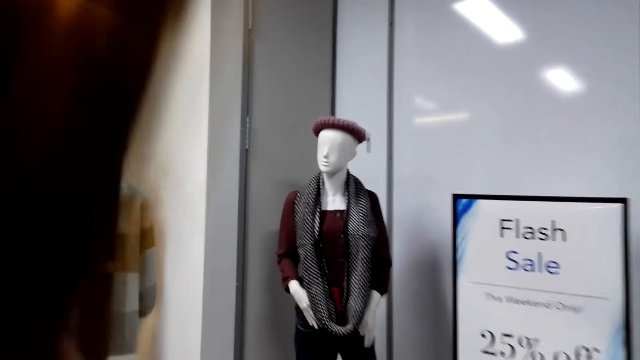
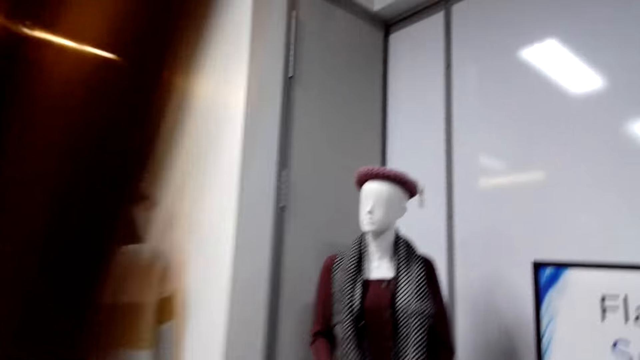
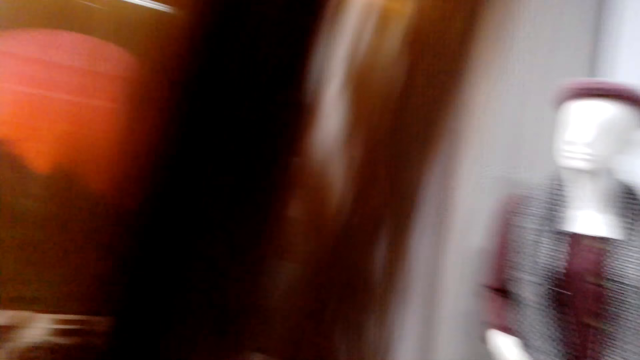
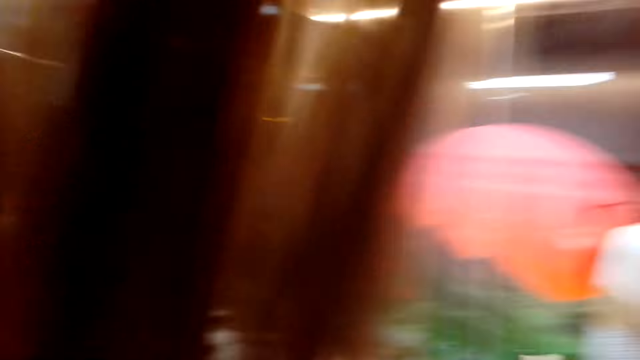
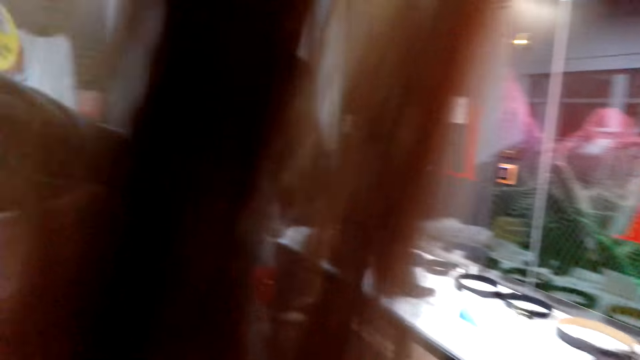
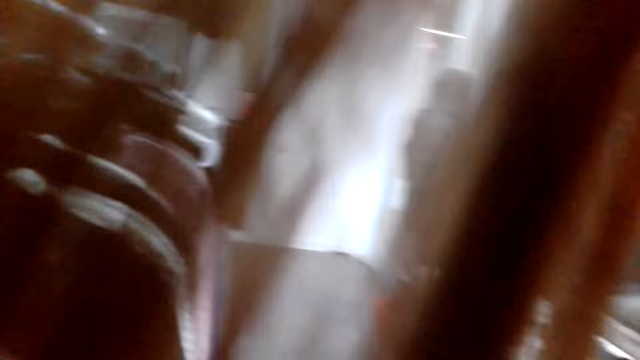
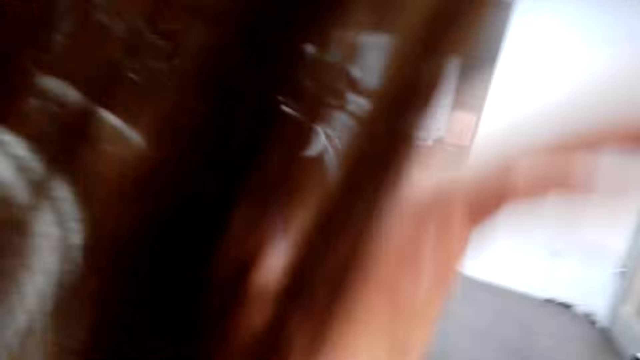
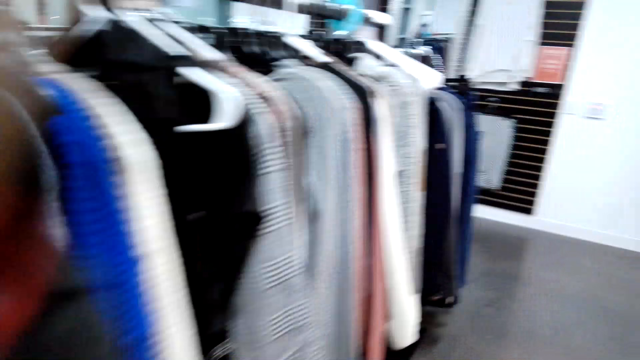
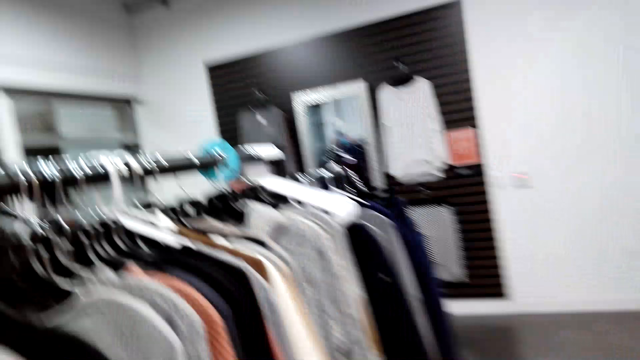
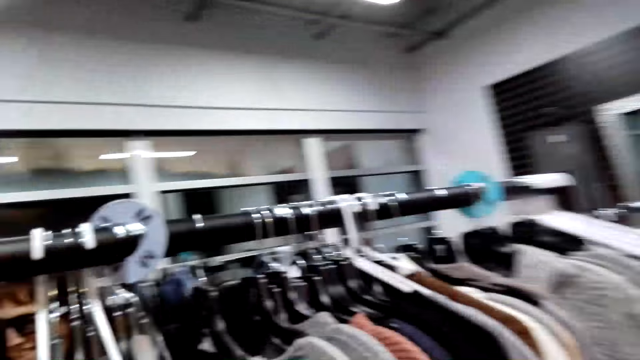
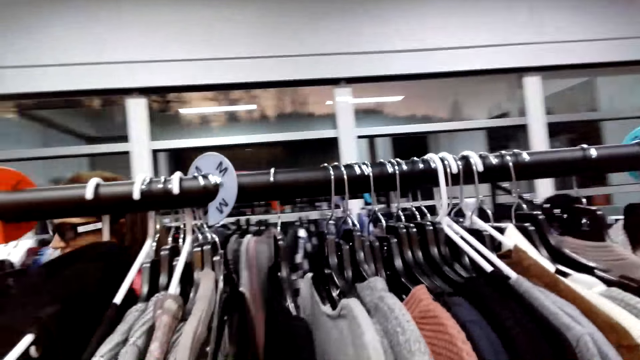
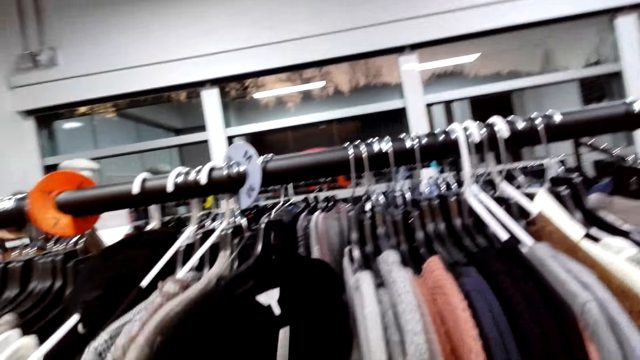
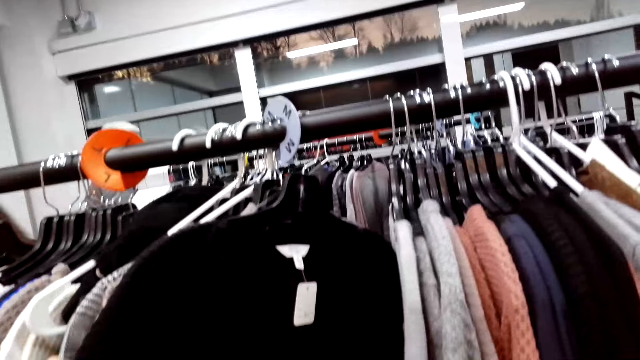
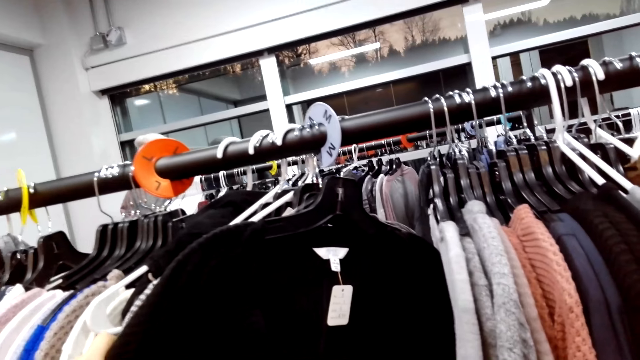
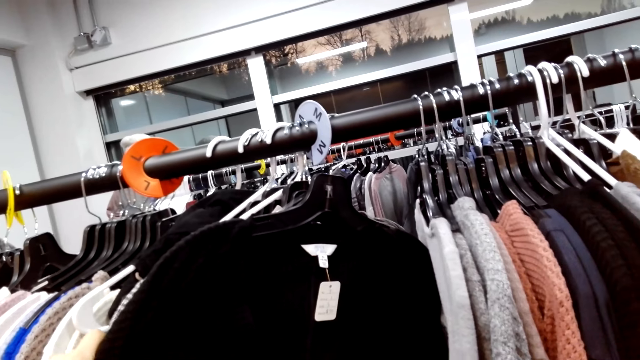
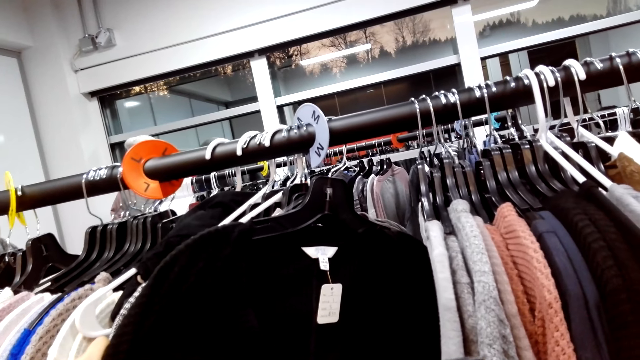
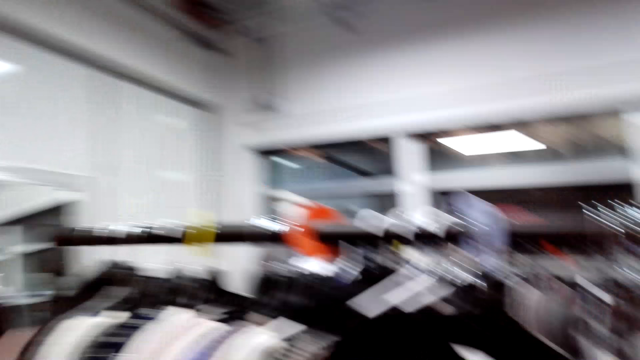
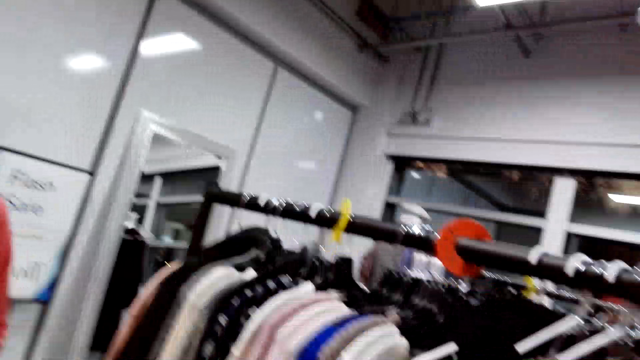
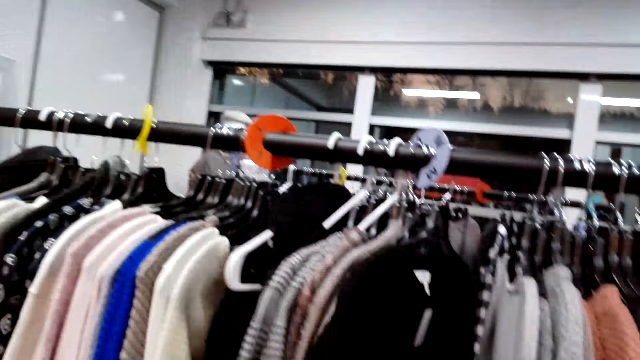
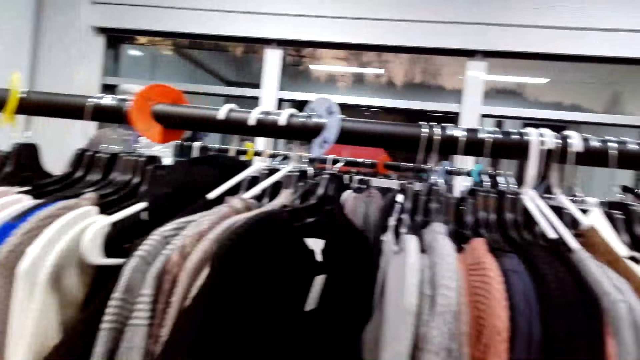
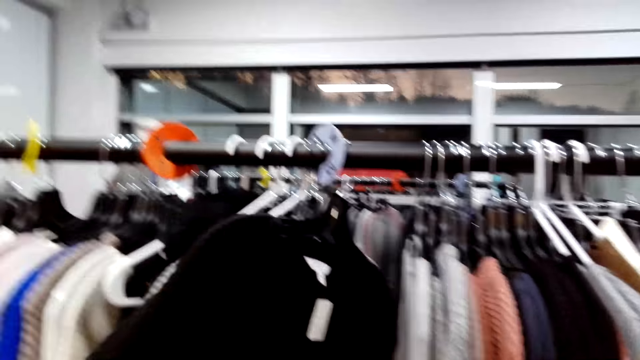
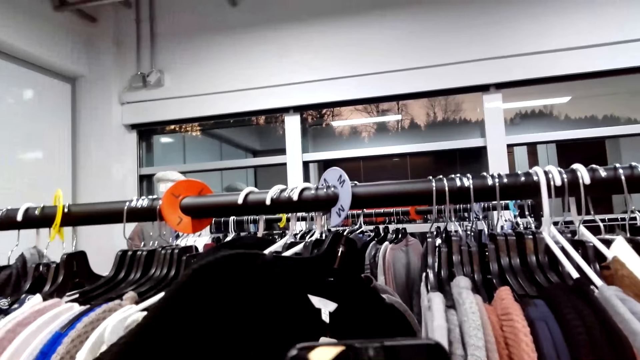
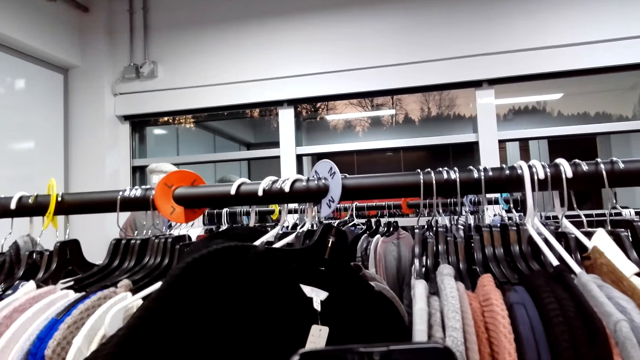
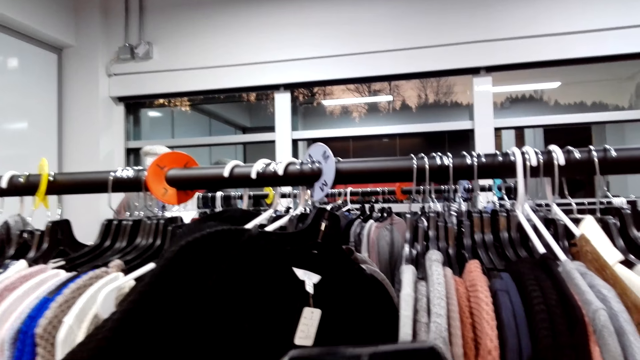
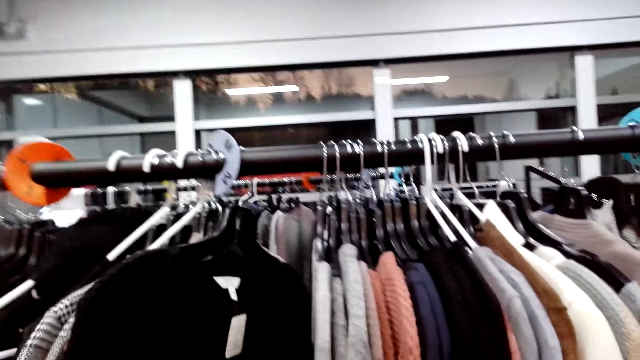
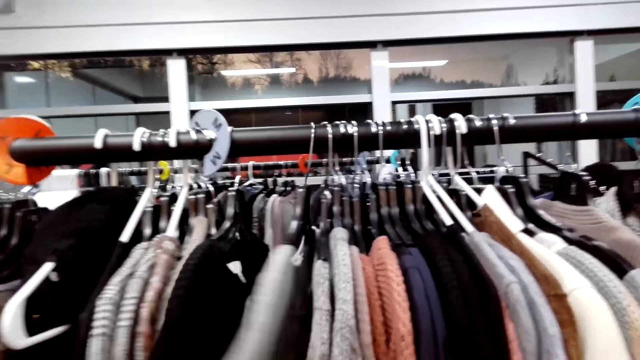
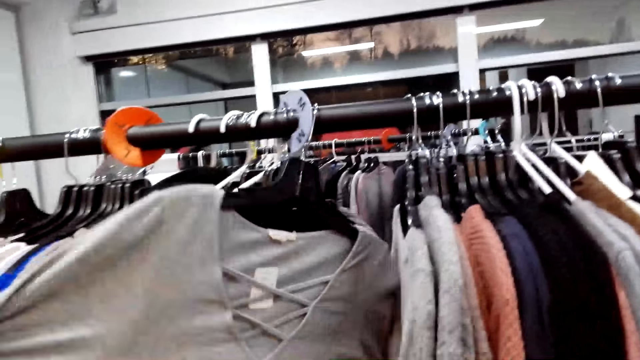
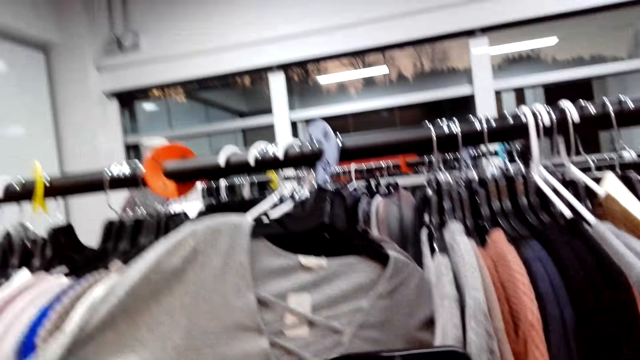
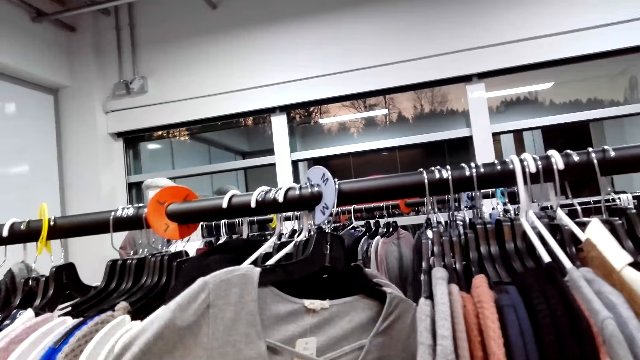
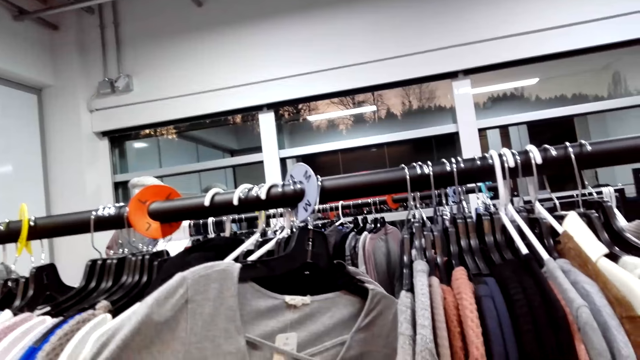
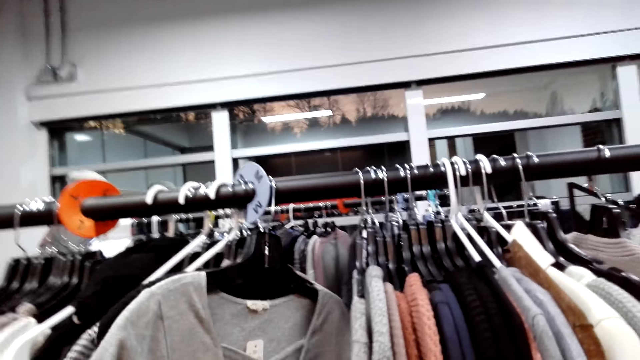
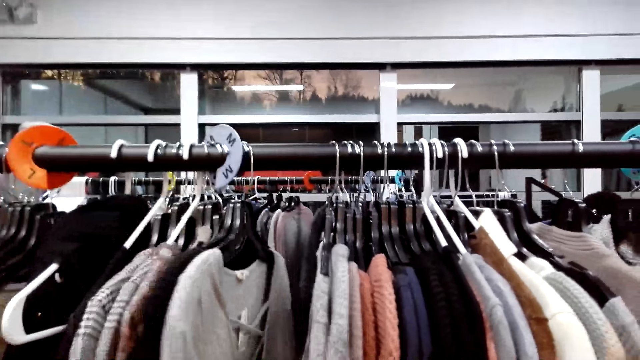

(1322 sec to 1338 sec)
The camera wearer checks cloth. They flip through the clothes.

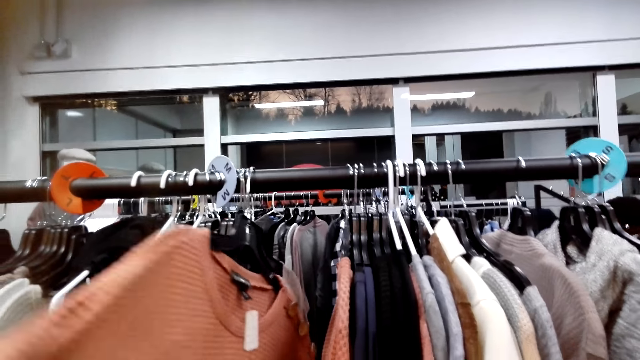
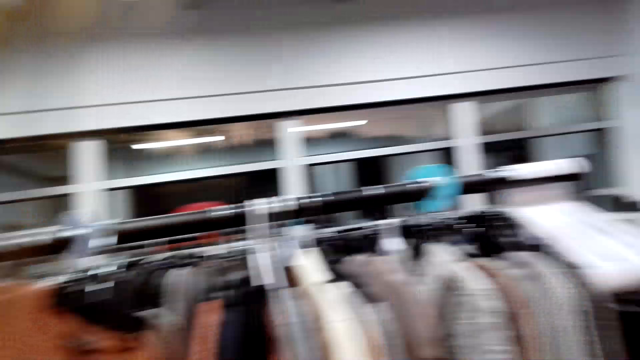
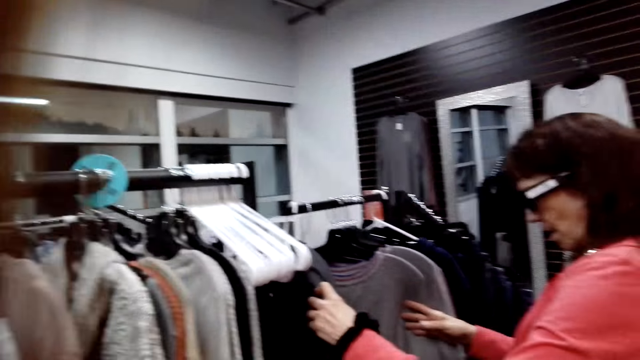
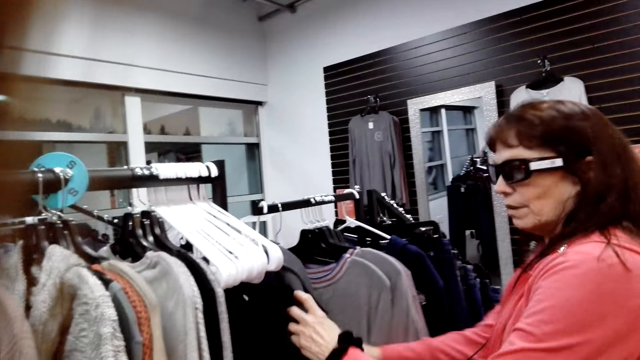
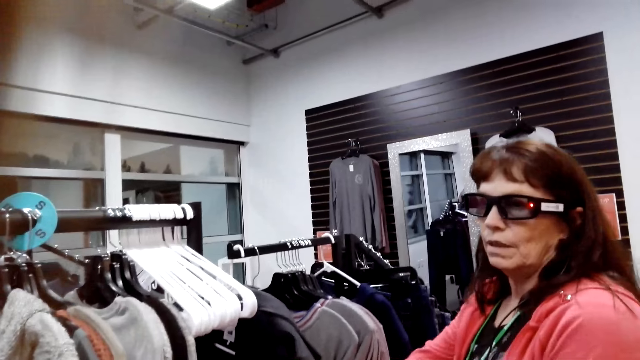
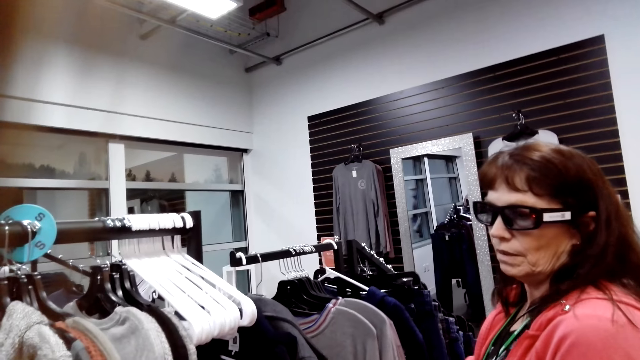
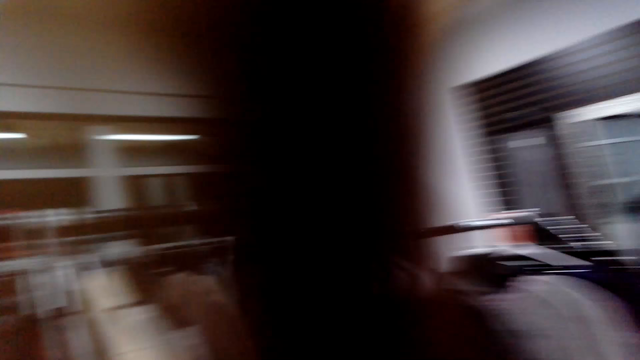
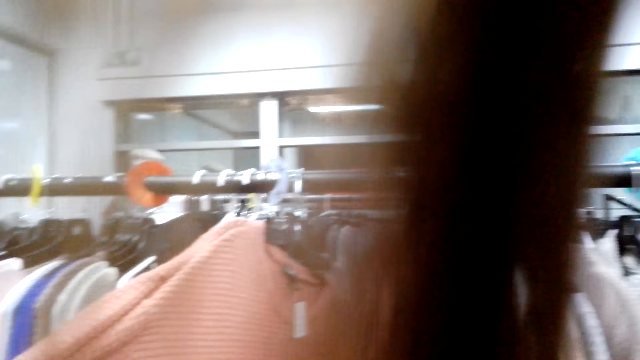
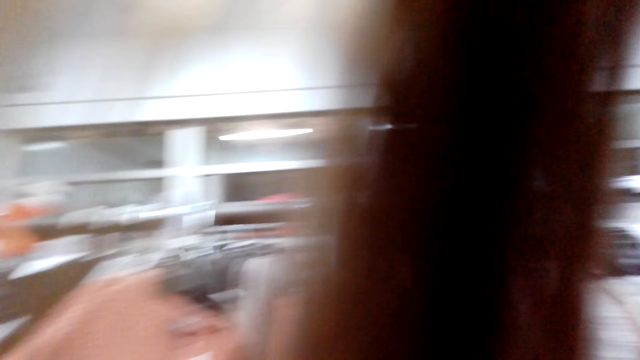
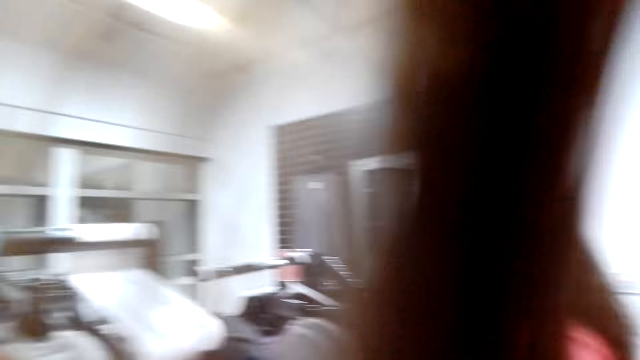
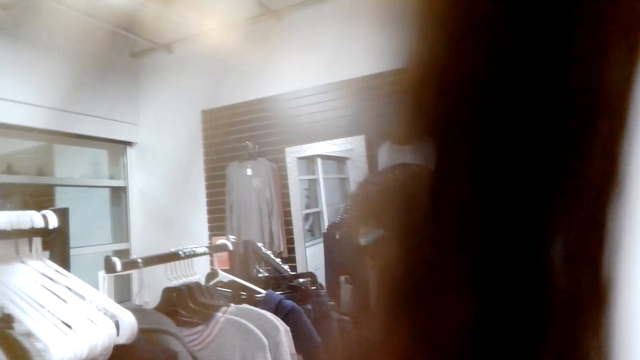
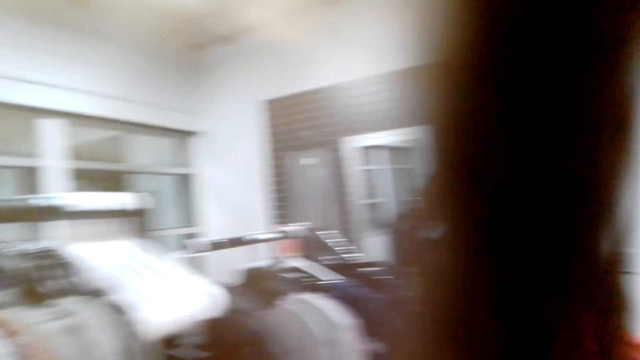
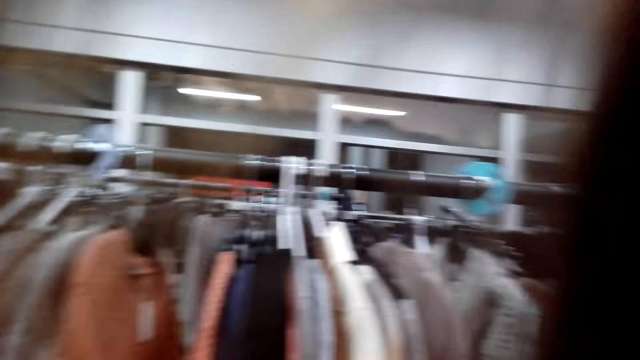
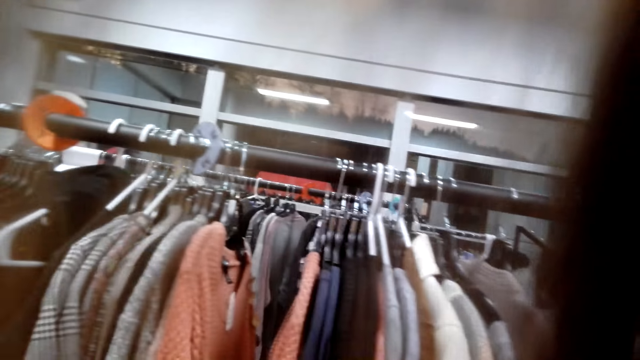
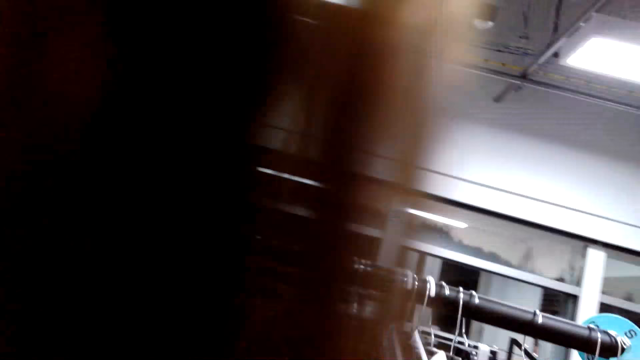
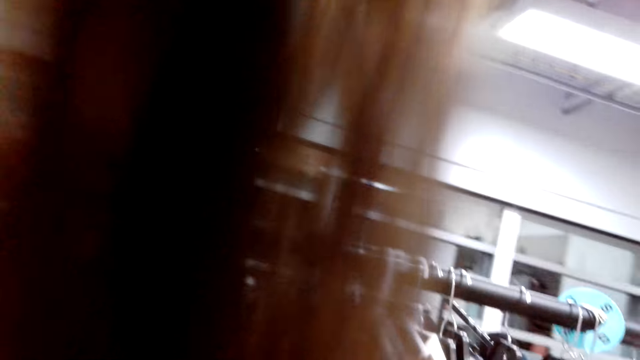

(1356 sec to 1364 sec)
A woman flips through the clothes. The woman checks cloth. The camera wearer looks around.
